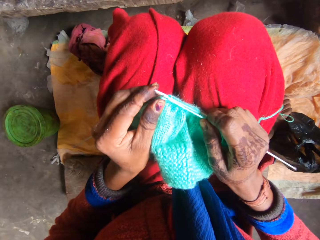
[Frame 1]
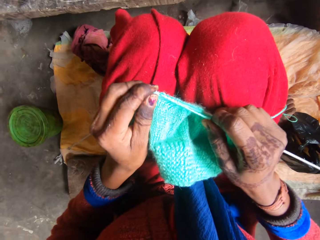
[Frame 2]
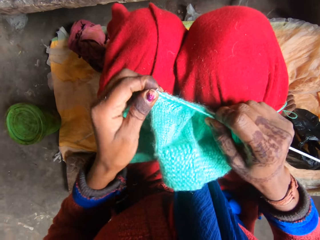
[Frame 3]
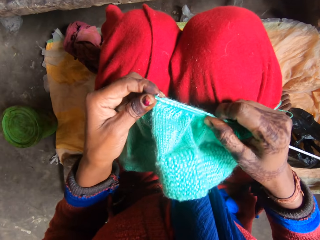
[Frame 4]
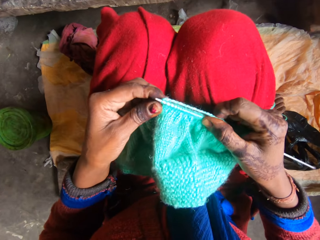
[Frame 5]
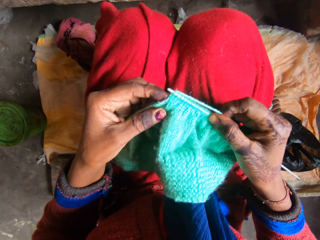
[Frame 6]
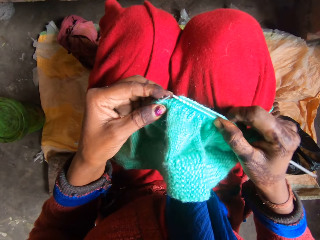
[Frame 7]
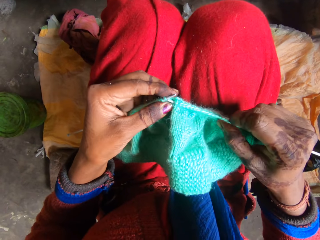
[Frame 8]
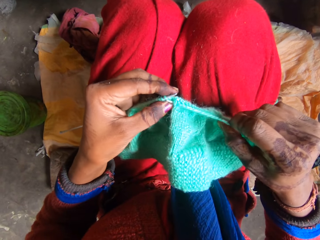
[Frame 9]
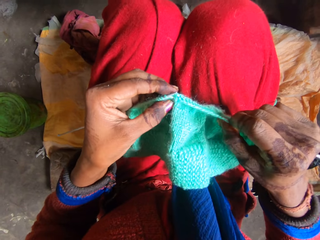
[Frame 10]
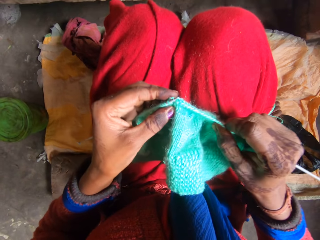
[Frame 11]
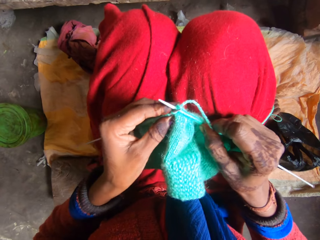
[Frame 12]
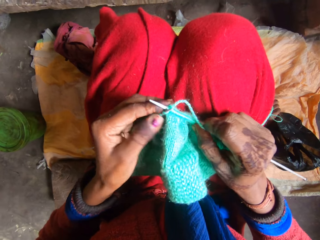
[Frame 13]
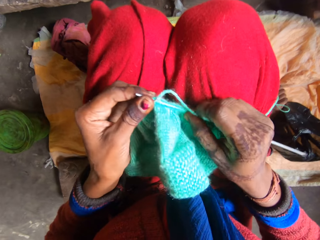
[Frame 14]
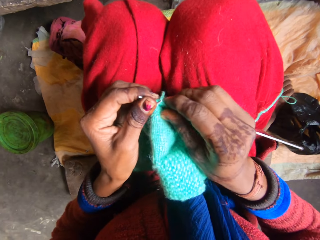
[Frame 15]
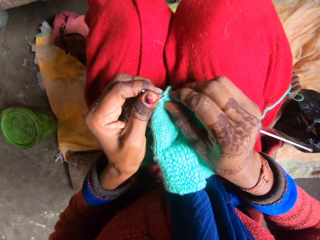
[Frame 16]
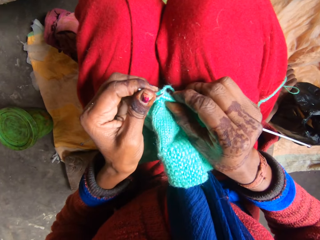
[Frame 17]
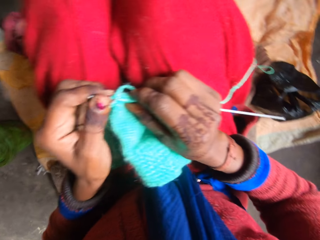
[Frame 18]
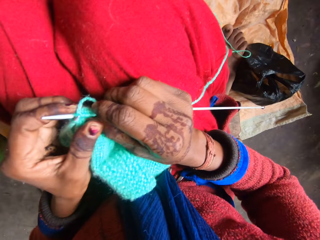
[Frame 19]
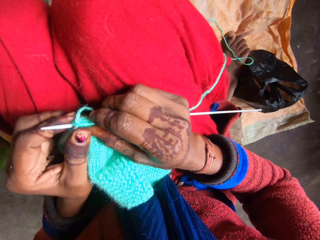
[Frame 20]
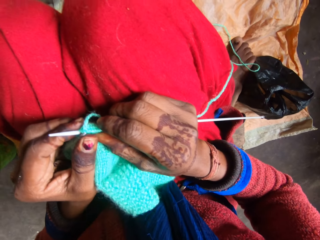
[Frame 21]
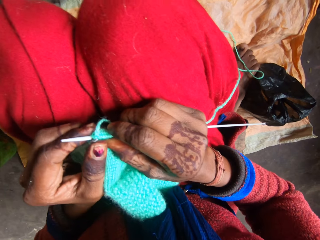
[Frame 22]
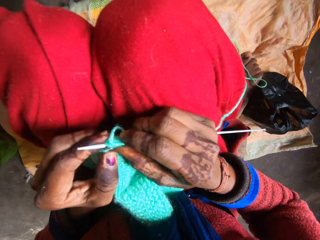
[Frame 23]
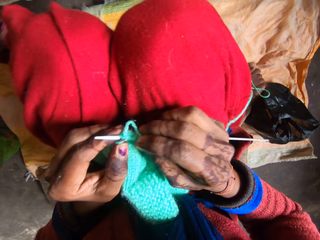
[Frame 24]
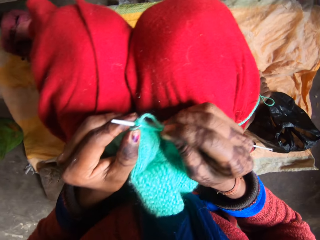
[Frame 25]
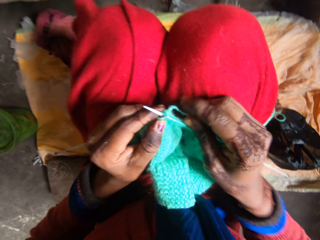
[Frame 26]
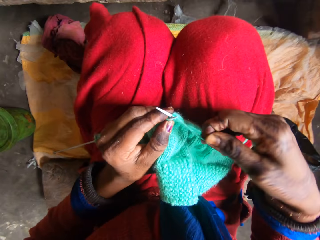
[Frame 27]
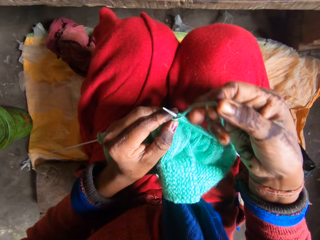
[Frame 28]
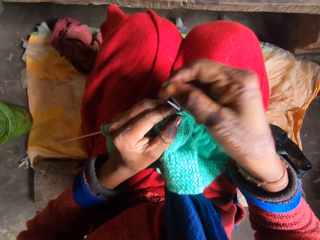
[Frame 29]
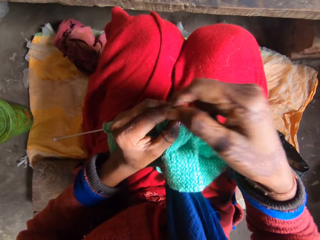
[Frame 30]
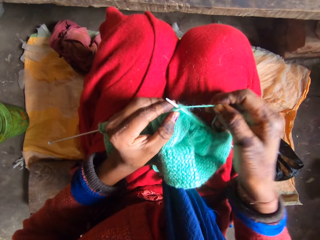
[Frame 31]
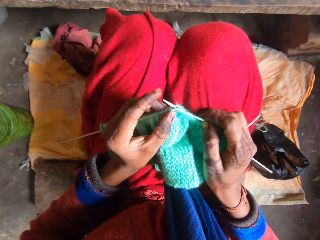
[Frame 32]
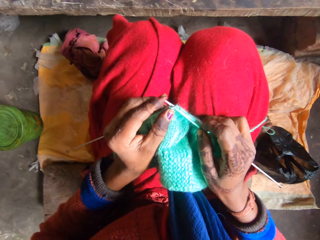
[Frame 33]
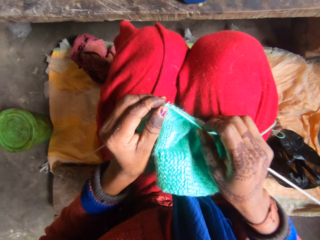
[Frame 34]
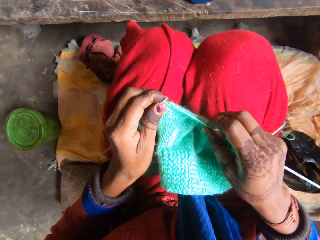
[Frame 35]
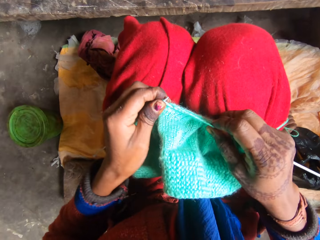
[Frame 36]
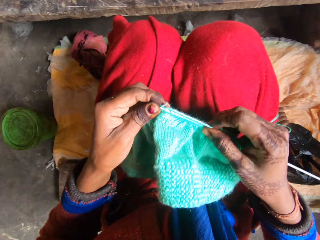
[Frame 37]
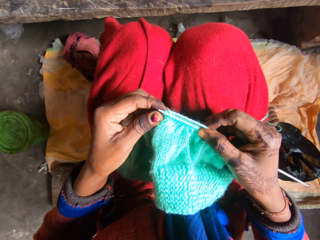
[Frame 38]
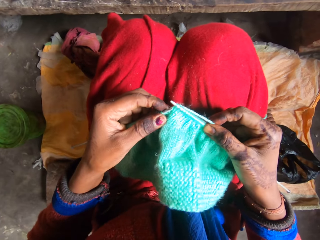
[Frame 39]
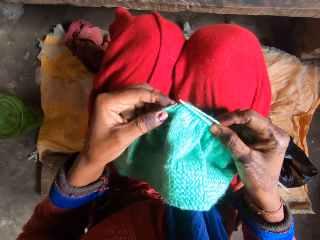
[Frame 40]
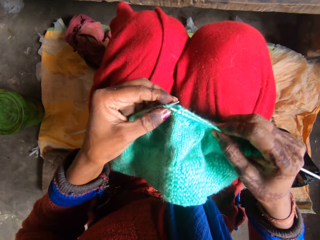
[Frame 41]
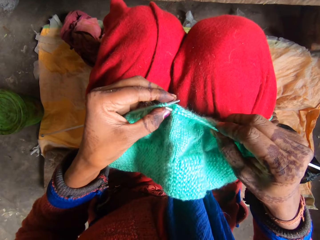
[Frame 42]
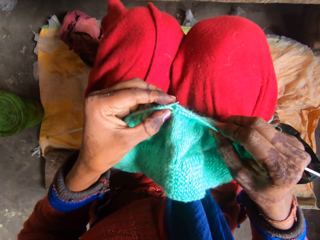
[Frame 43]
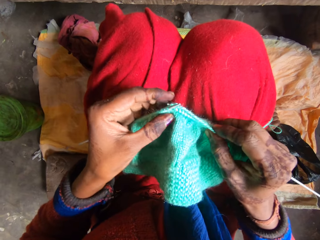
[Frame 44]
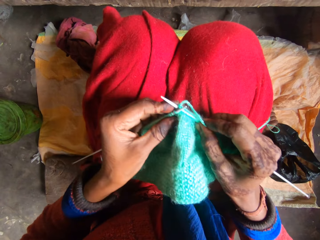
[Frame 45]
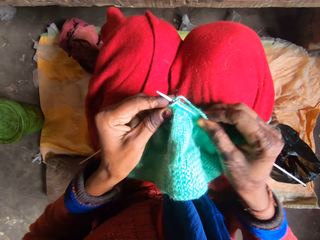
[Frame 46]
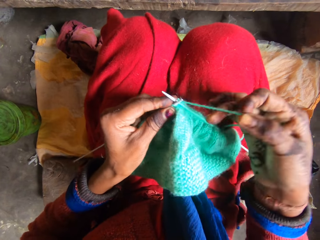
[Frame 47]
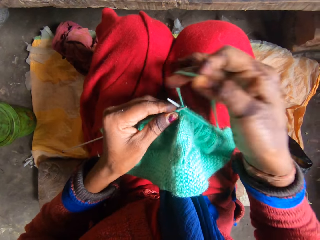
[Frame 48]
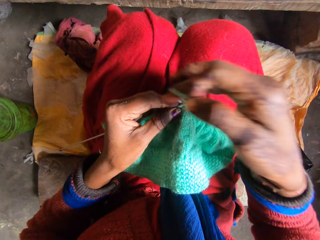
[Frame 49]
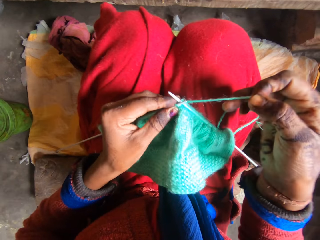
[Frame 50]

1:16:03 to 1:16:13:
The camera wearer moves the fabric in the crochet hook. They knit the fabric.

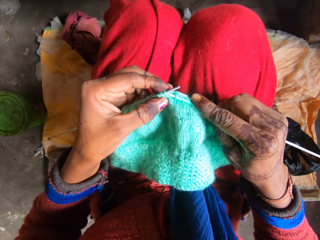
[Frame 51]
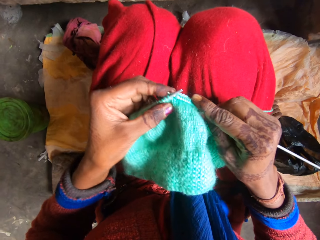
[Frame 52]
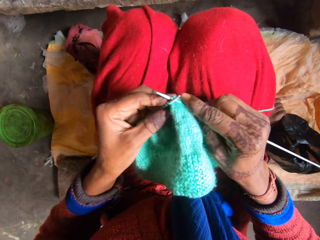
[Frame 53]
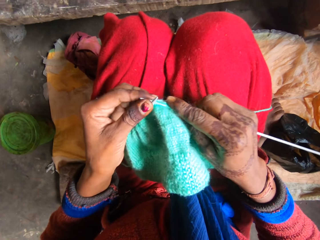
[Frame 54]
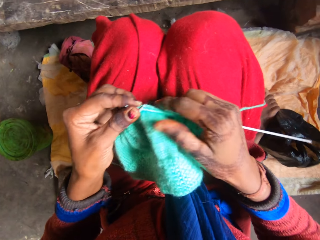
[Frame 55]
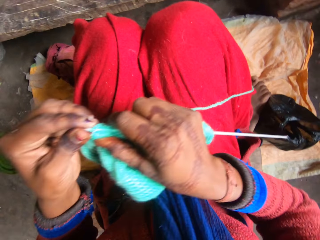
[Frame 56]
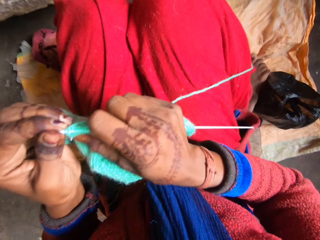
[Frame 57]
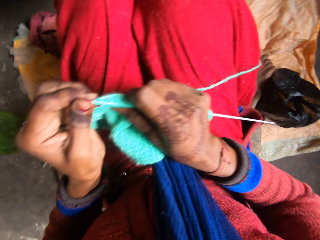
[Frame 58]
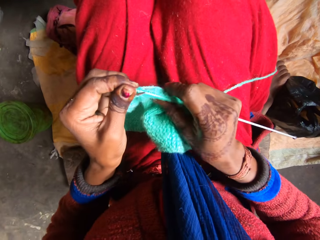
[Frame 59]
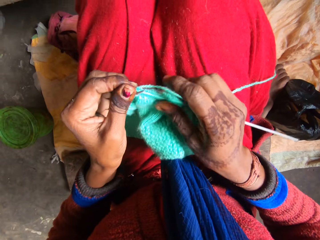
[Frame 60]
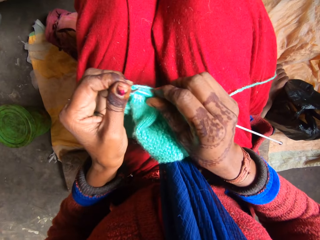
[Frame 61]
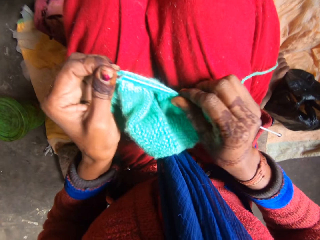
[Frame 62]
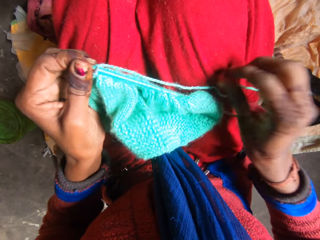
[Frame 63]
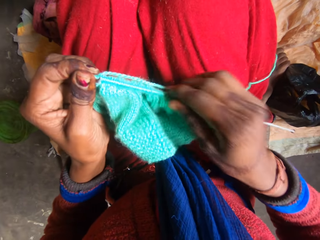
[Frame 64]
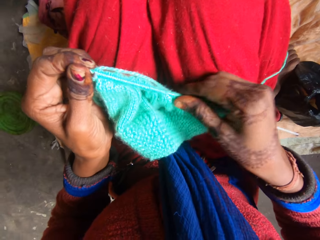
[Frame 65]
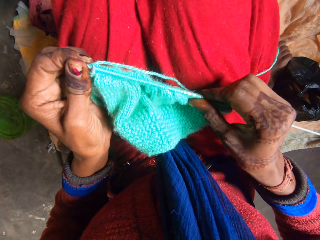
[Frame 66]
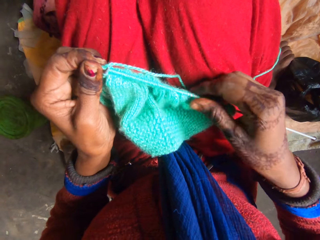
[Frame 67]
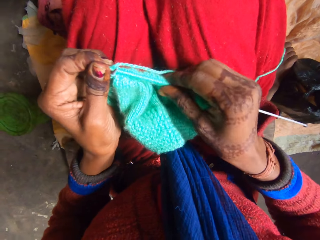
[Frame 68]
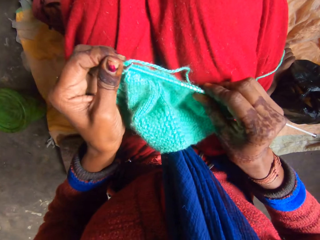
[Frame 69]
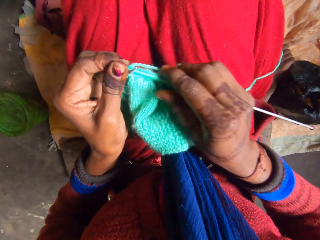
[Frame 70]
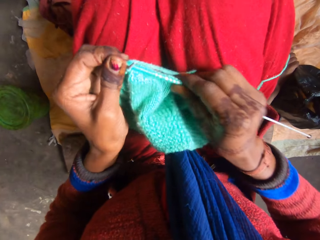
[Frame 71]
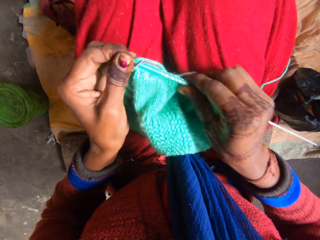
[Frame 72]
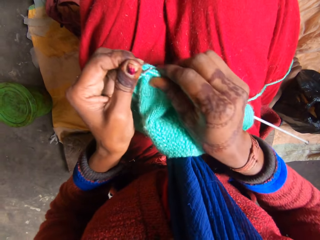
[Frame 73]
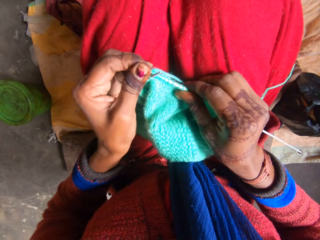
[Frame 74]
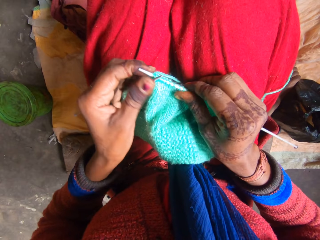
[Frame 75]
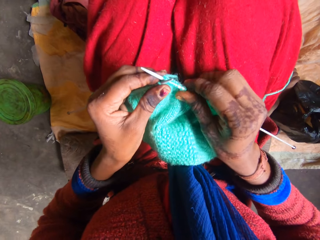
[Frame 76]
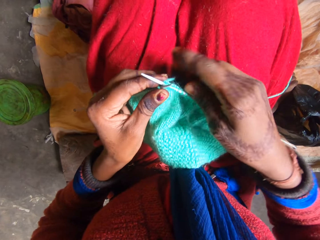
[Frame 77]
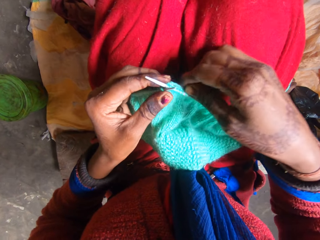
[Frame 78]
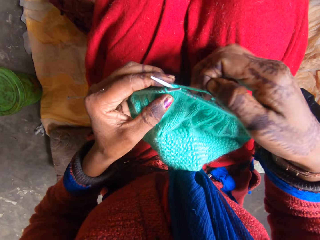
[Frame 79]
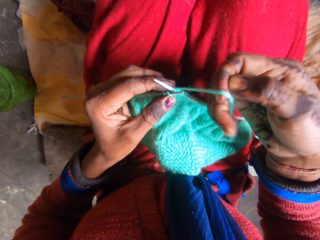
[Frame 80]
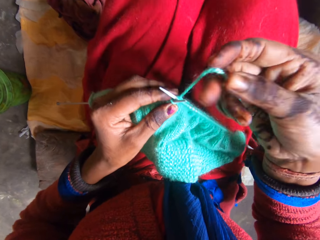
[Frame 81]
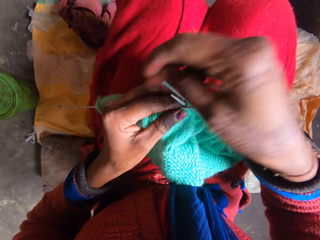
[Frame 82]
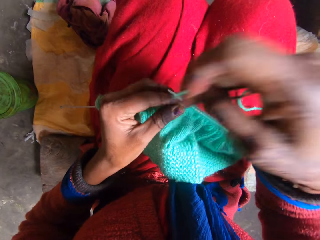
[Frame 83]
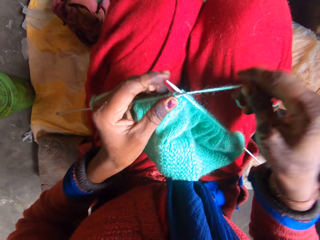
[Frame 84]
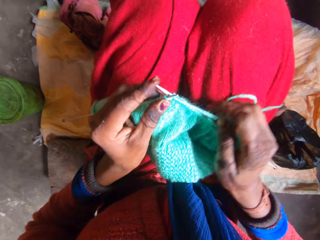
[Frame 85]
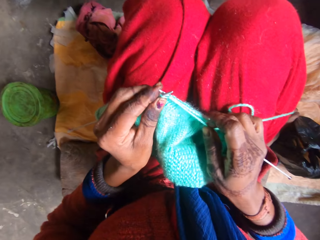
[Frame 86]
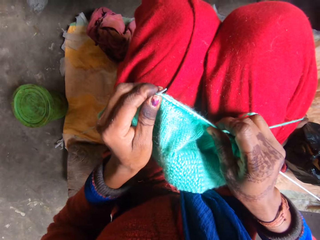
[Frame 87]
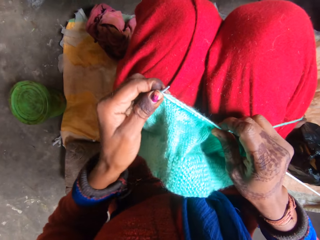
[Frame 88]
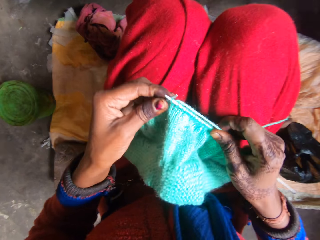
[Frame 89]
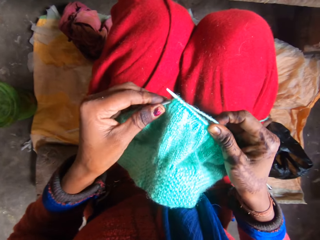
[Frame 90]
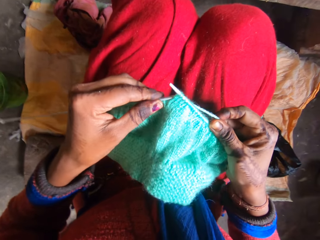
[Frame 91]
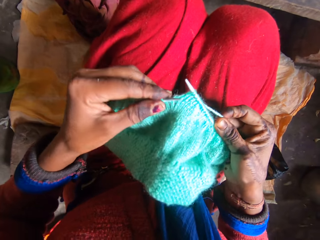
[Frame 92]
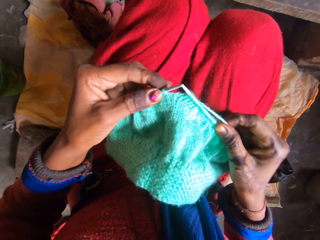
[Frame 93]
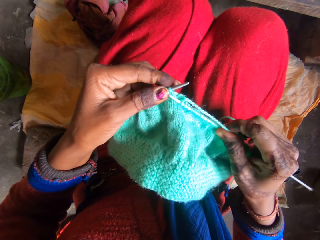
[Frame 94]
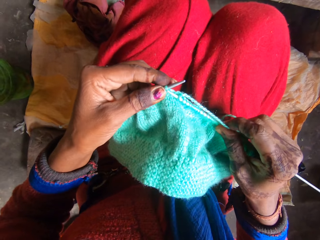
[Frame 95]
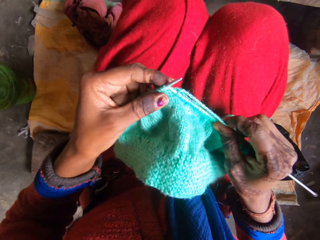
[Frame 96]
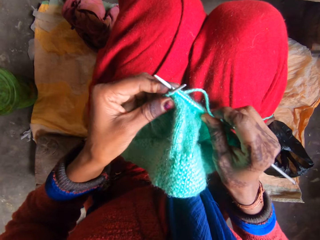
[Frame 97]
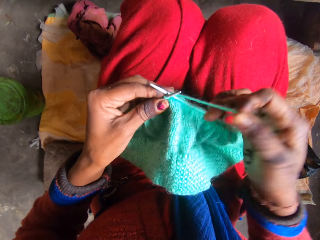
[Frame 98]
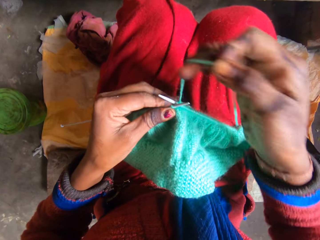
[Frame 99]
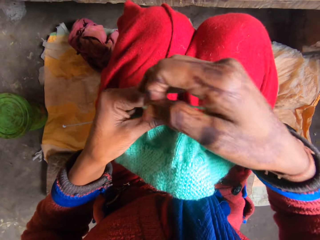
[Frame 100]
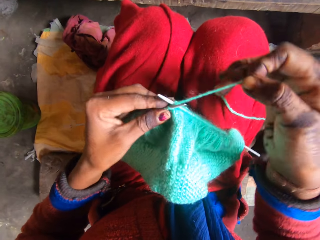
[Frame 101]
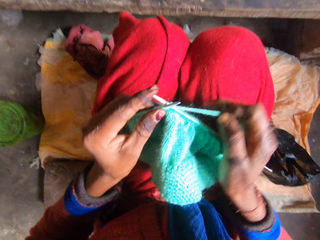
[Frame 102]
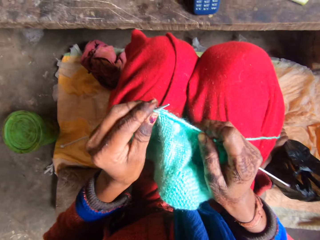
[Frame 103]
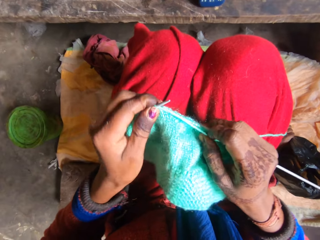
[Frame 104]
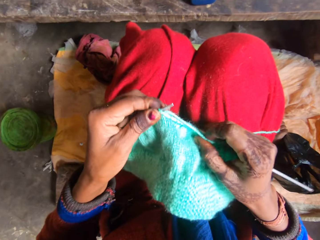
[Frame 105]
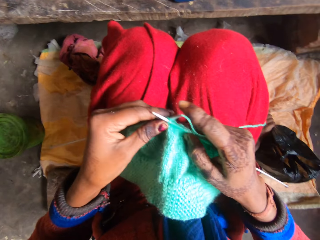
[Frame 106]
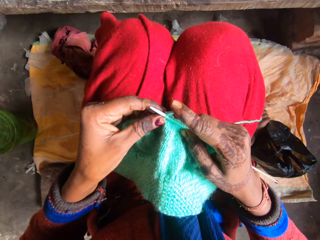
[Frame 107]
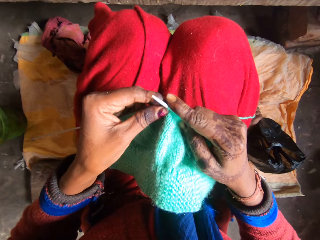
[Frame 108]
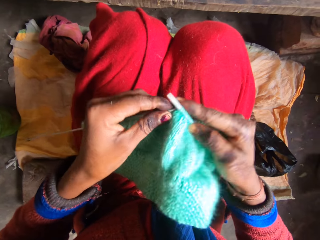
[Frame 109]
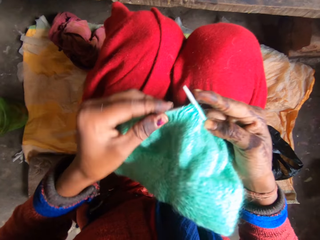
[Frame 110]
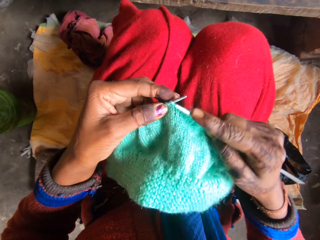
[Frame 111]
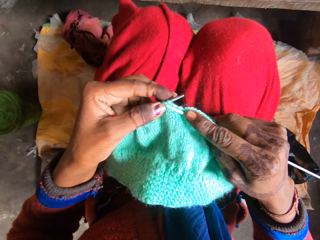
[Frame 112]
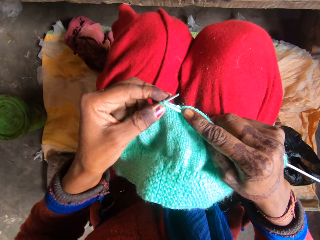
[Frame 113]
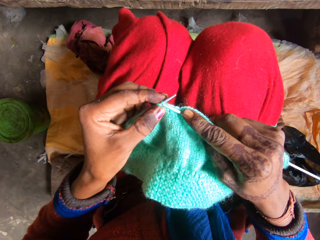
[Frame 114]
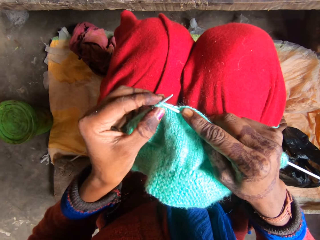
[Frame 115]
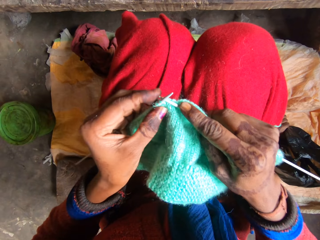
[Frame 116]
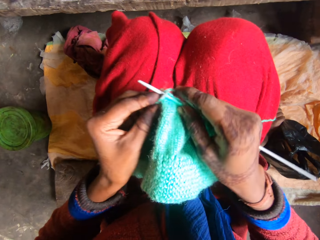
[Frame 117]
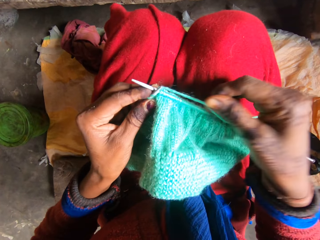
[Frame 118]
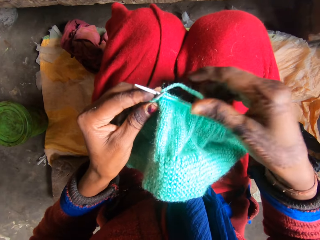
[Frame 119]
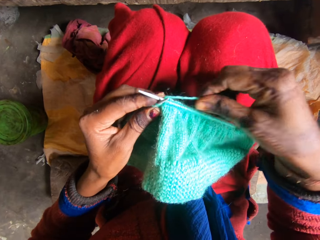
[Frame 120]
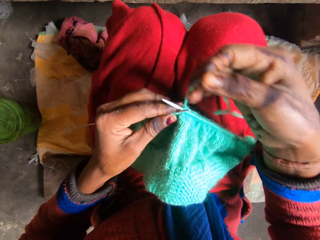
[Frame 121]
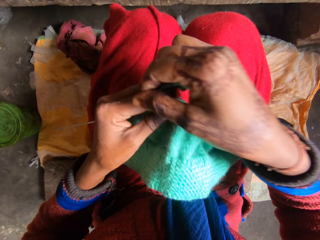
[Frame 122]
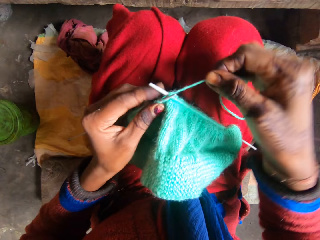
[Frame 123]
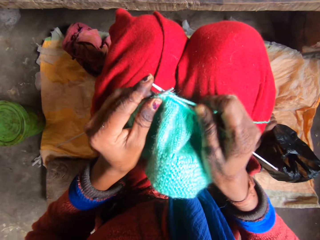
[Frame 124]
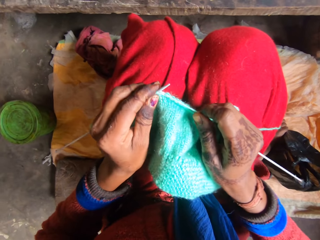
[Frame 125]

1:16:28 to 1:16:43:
The camera wearer moves the fabric in the crochet hook. They knit the fabric.
